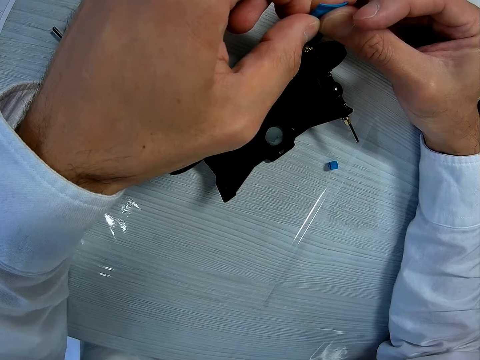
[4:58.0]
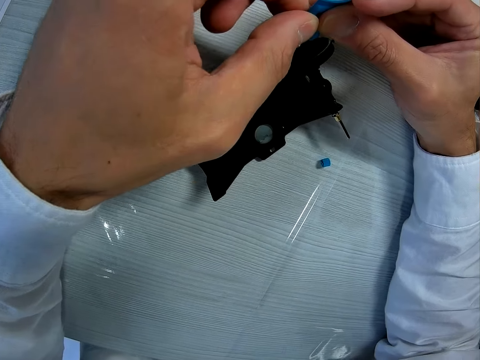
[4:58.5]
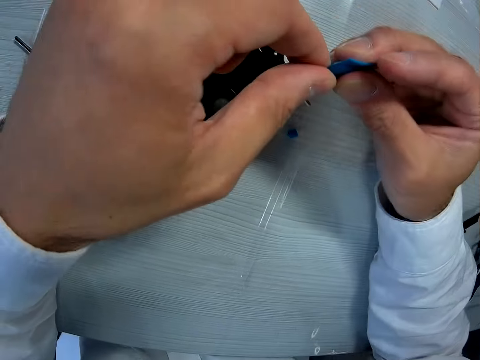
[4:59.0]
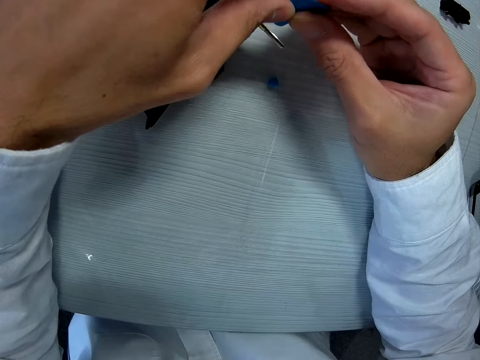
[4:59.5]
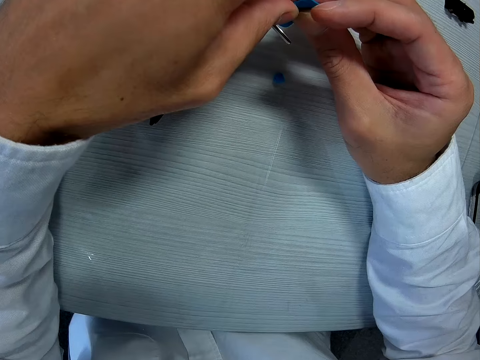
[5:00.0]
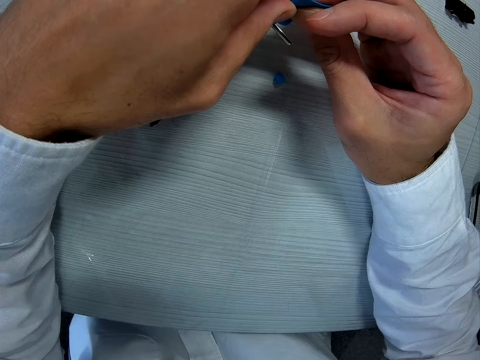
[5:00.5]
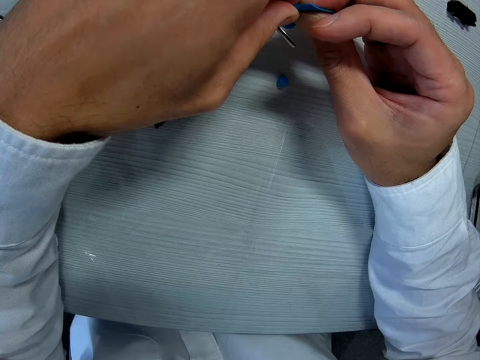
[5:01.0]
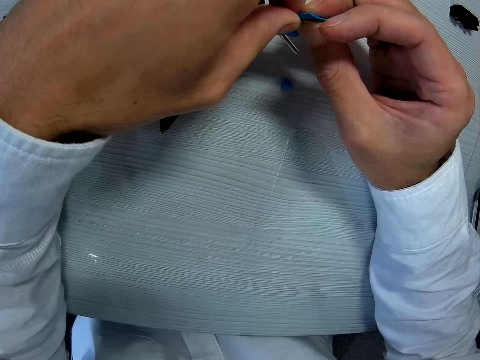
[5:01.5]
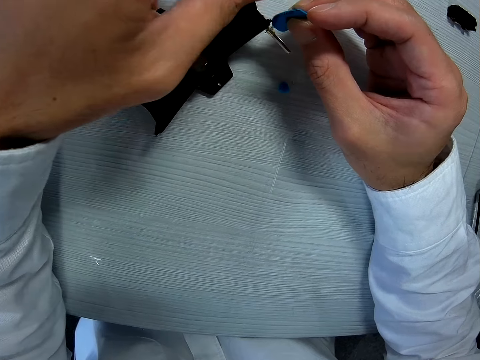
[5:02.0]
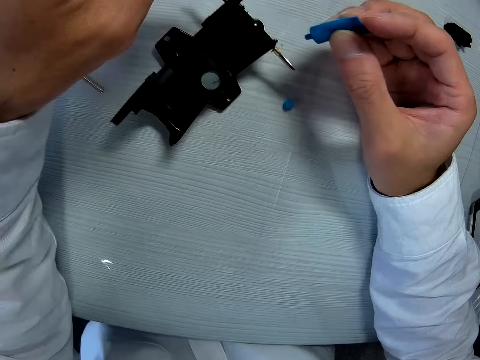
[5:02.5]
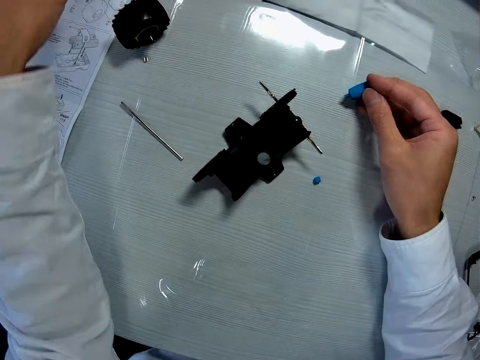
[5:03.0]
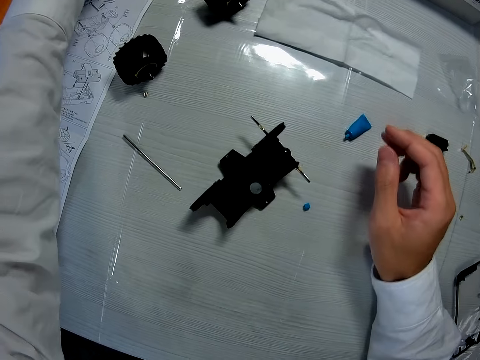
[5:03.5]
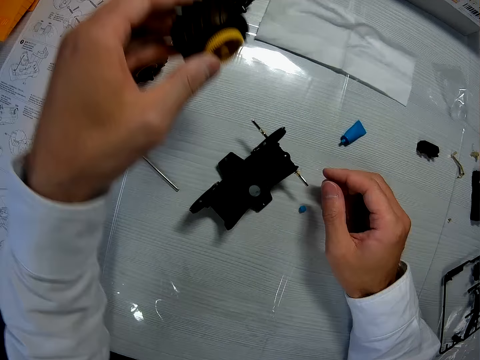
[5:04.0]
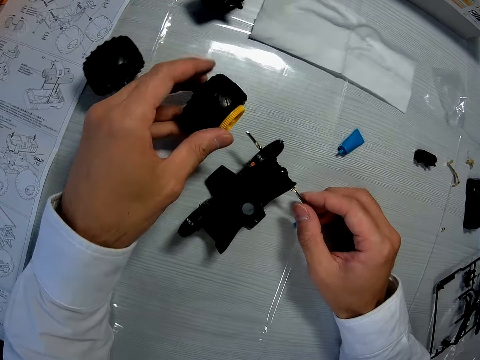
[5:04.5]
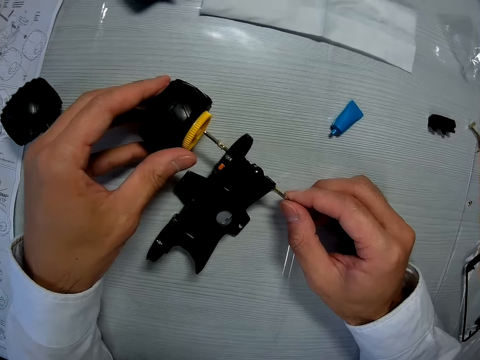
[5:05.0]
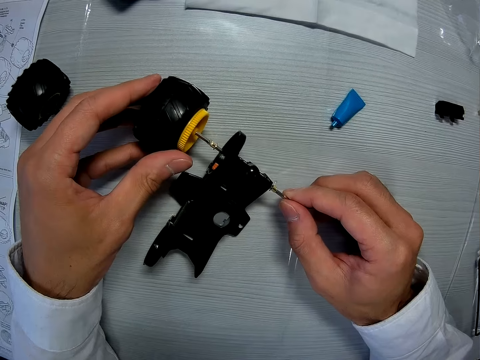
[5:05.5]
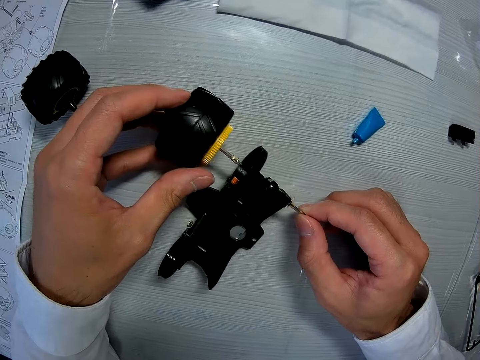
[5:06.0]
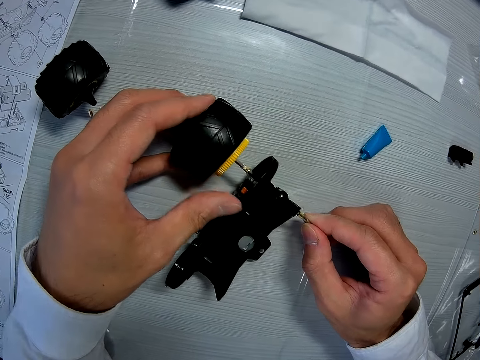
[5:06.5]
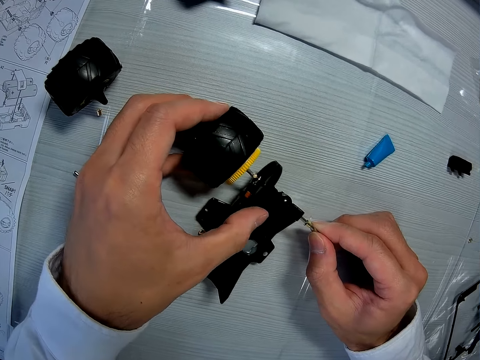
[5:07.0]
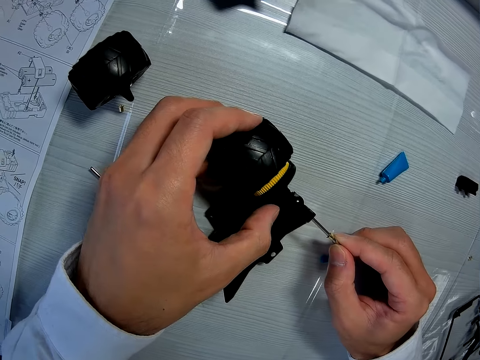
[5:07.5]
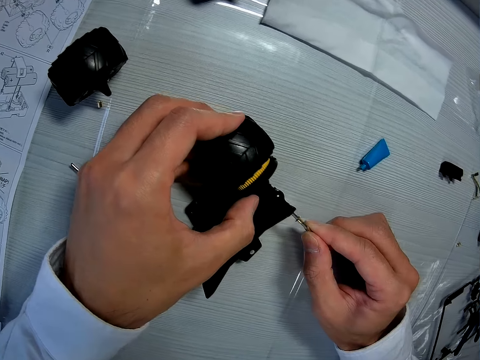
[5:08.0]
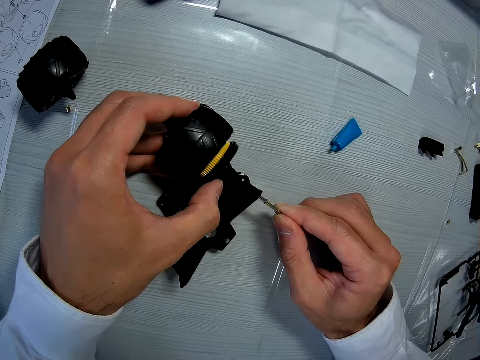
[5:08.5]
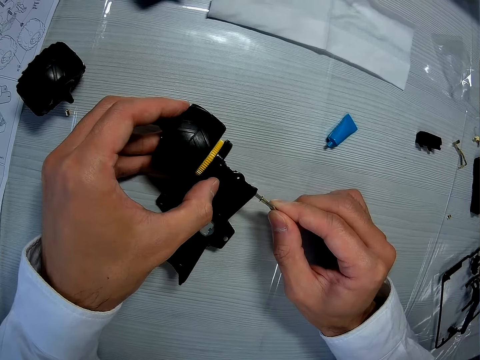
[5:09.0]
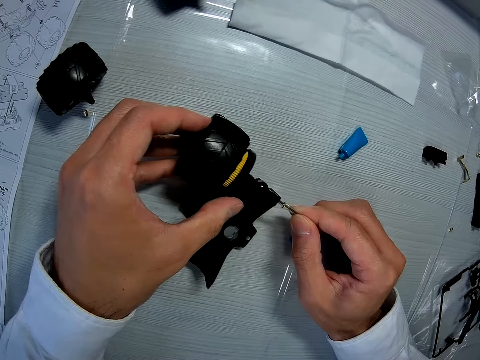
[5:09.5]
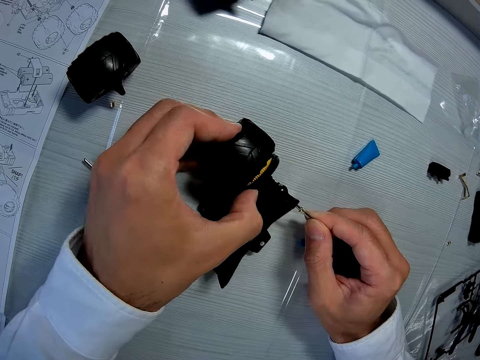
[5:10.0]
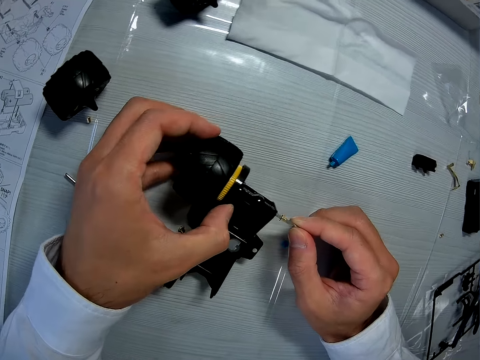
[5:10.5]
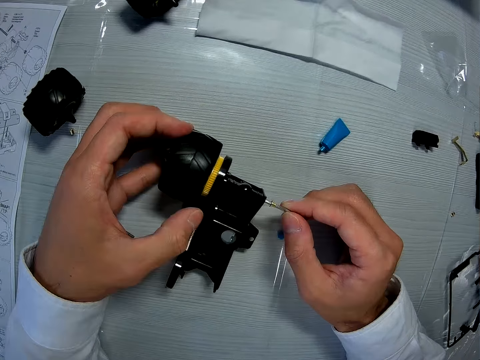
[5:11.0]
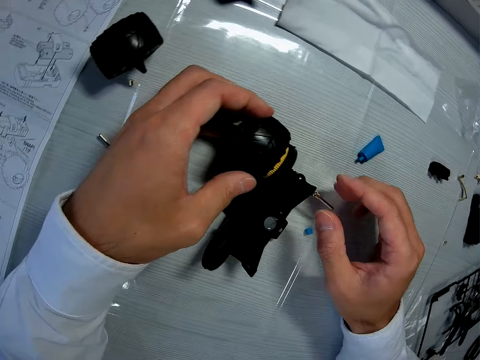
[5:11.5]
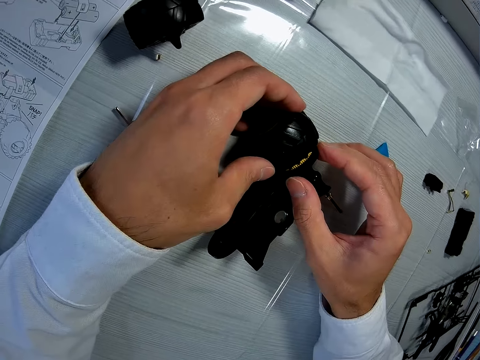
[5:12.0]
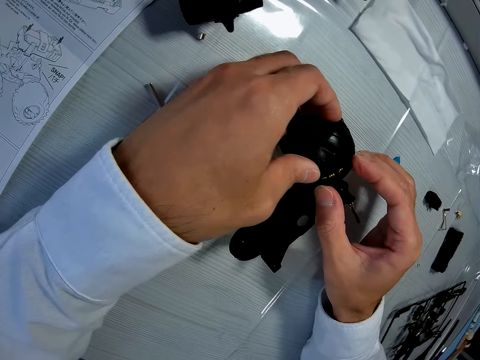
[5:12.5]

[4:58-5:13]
The camera wearer looks at the model of the car. They place the car model on the table. They drop the oil. They hold a wheel of the toy. They fix one of the tires on a metal rod.

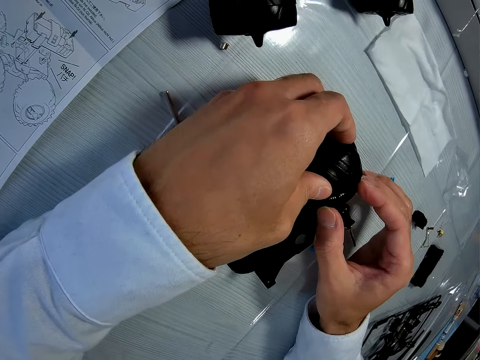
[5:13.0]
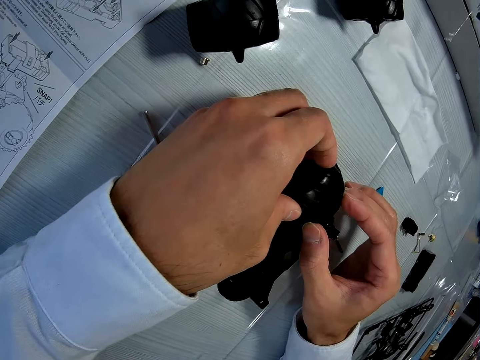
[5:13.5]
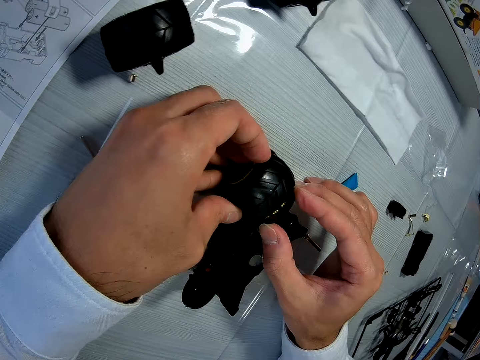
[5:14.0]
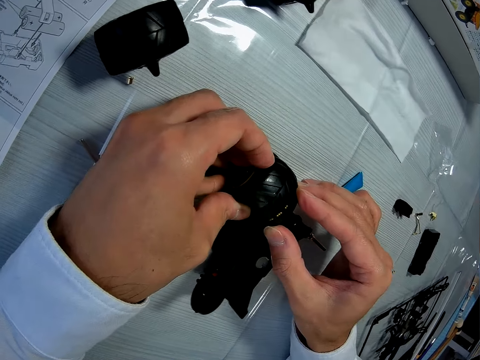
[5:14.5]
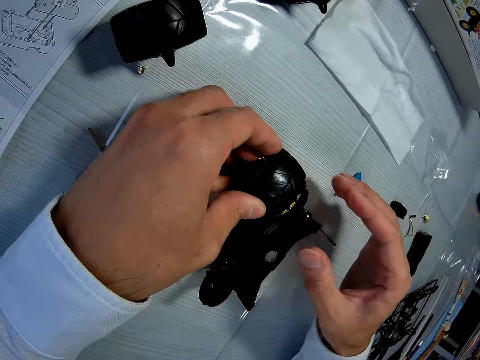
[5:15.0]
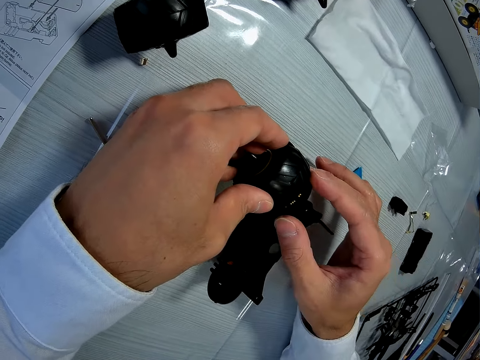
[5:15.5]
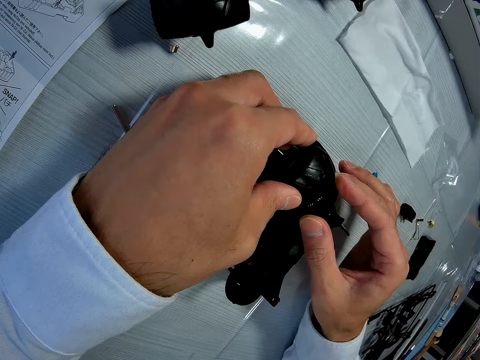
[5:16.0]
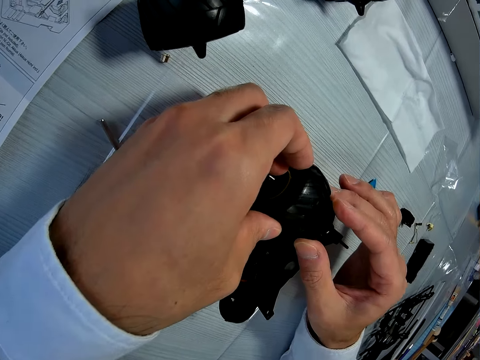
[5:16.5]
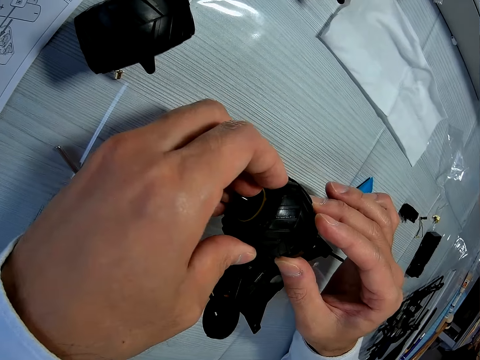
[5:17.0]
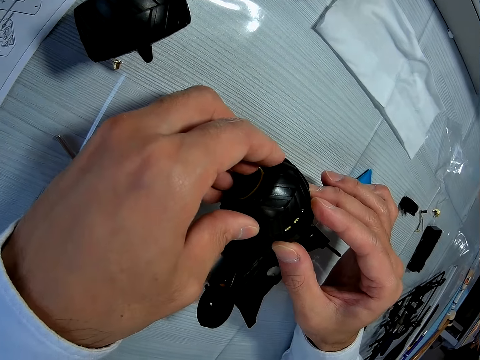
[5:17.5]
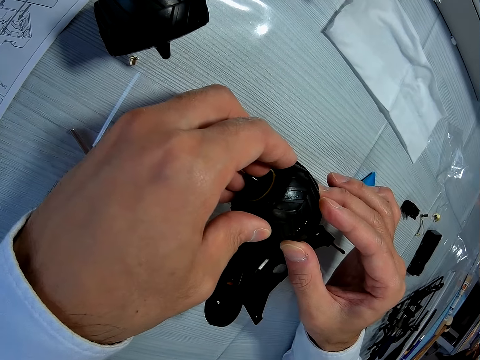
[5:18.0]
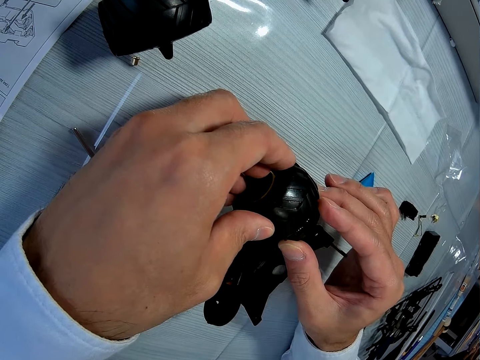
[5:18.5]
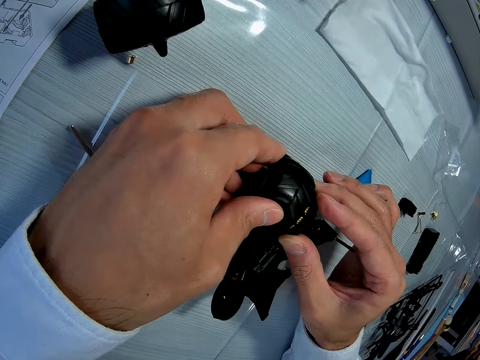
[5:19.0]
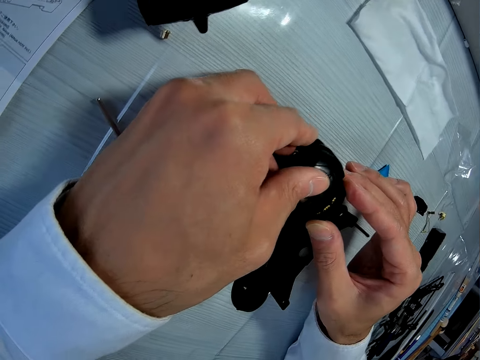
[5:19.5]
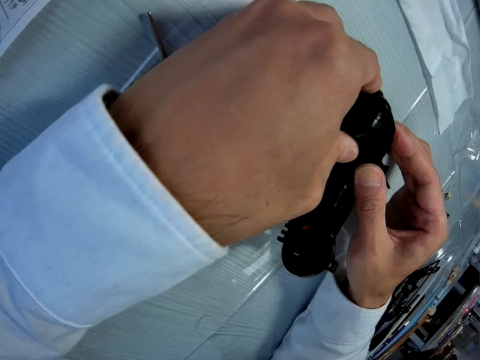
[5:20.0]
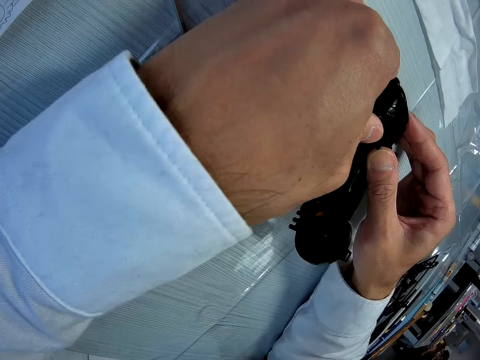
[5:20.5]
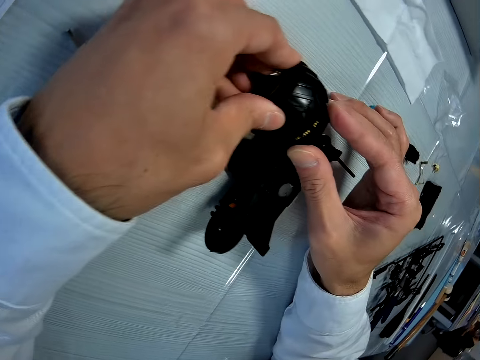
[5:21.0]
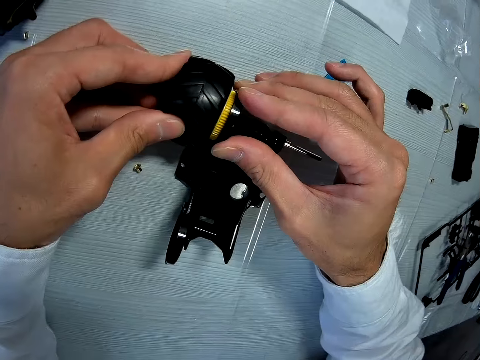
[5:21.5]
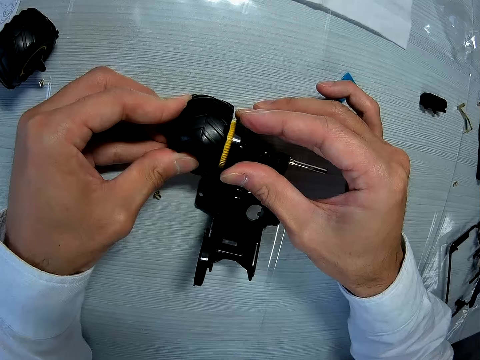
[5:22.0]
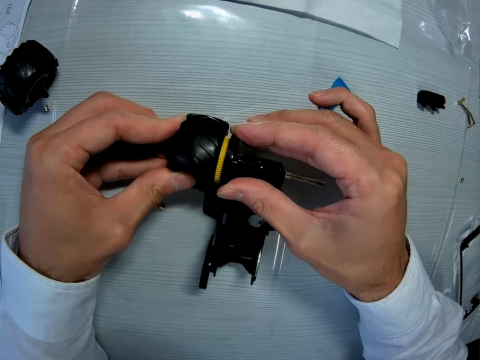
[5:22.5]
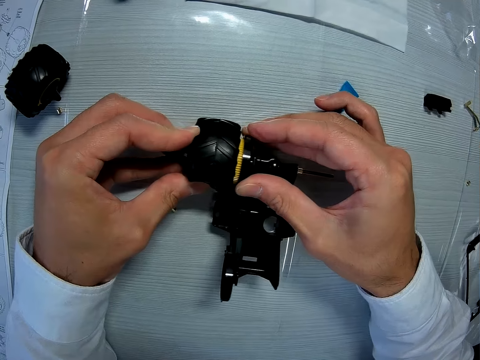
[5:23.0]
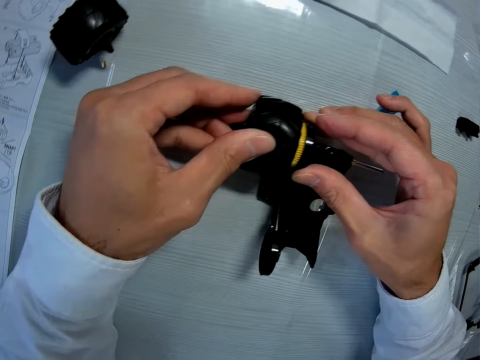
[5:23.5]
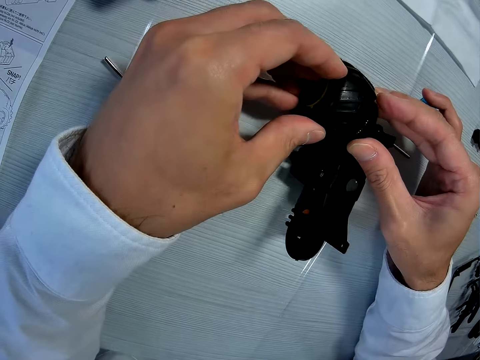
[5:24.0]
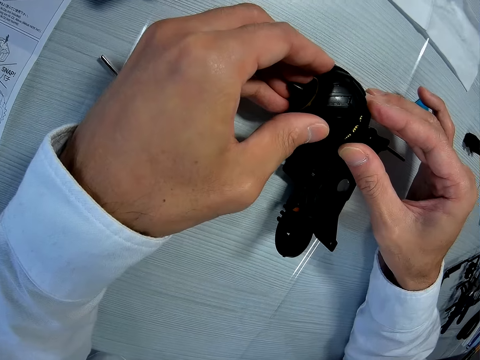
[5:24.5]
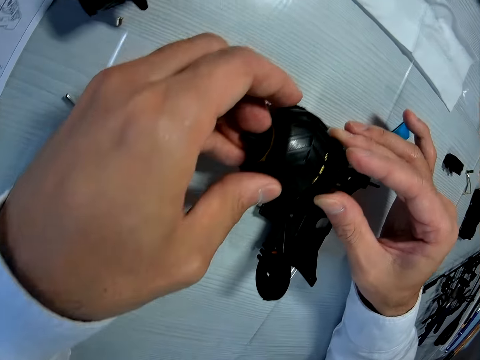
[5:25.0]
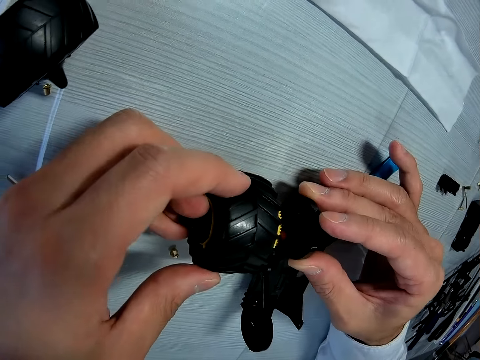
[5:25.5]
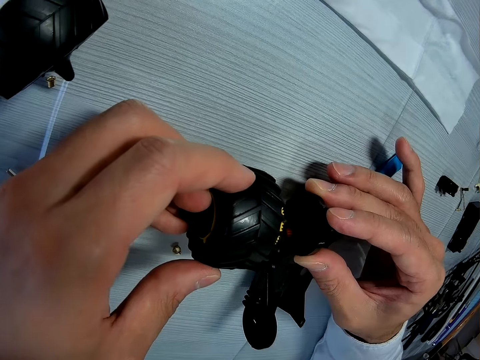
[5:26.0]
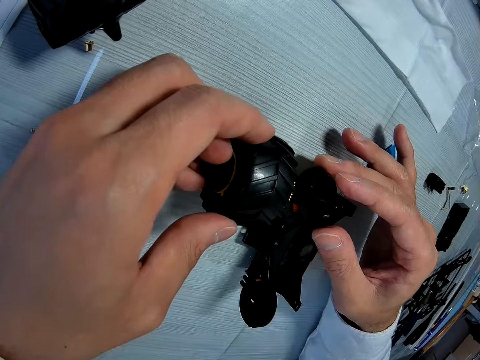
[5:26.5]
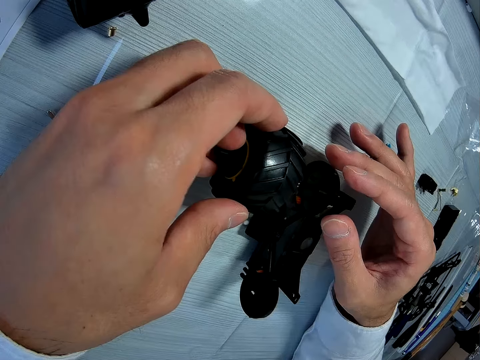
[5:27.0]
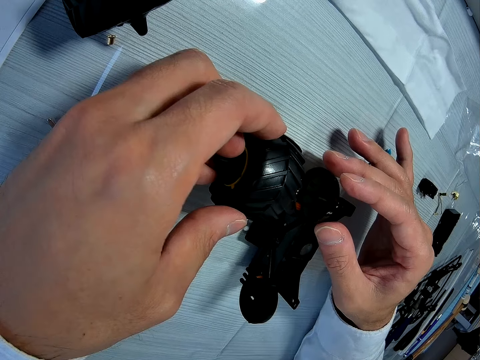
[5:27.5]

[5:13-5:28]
The camera wearer looks at the parts of the toy.
